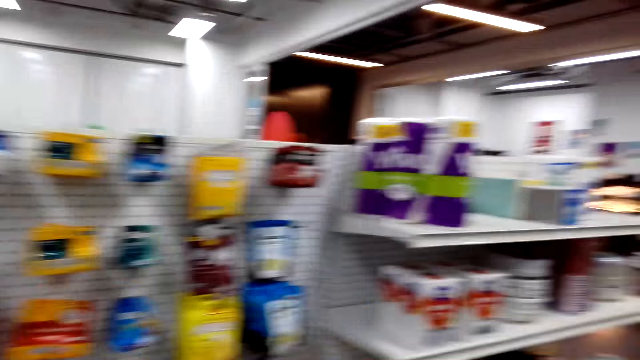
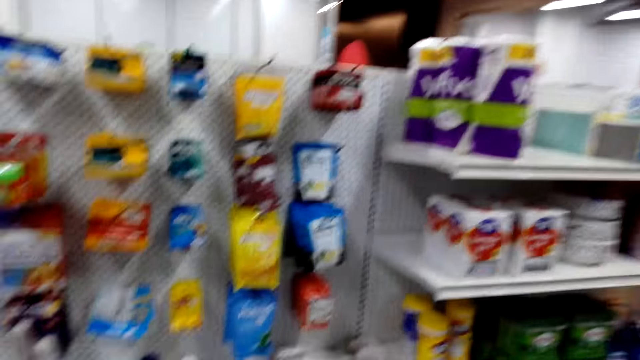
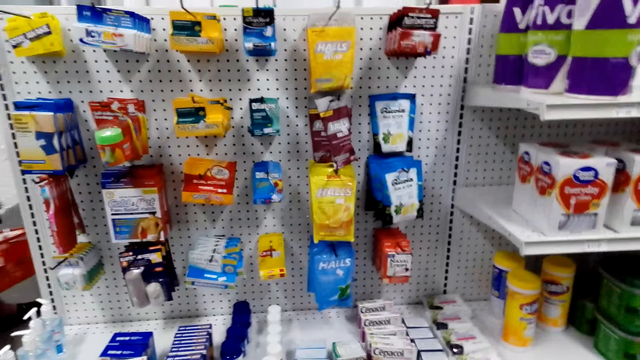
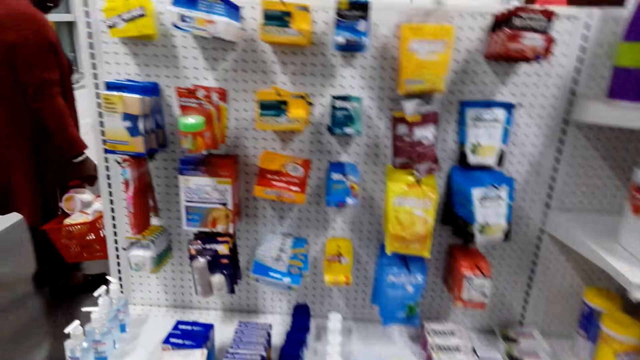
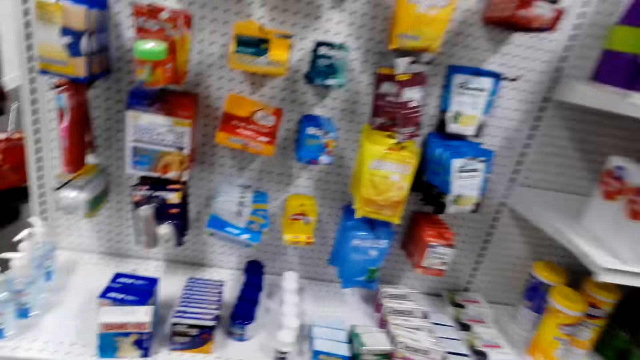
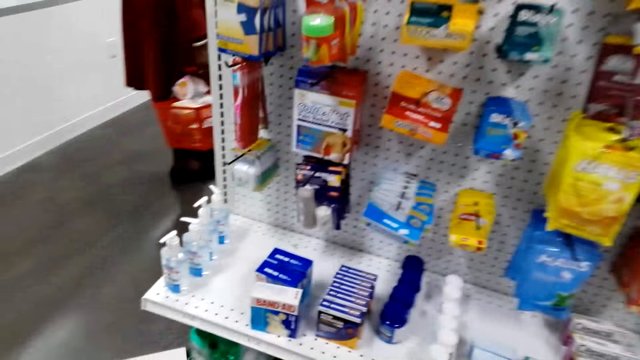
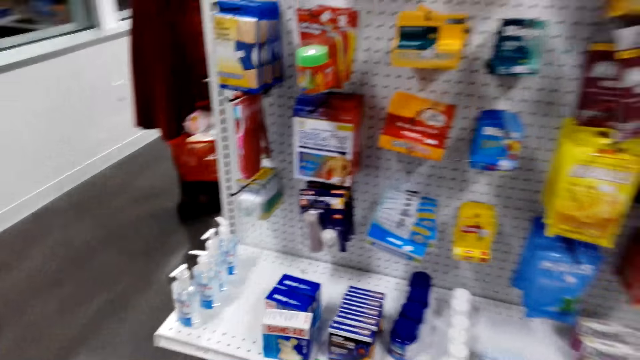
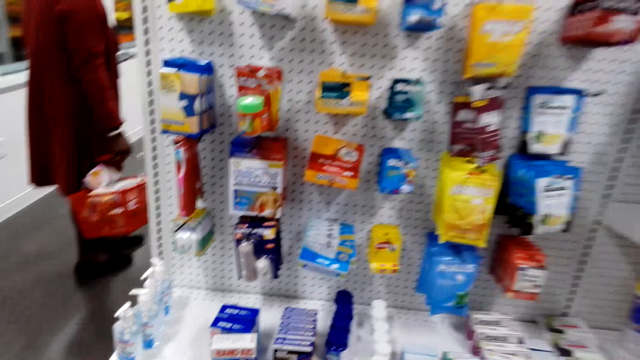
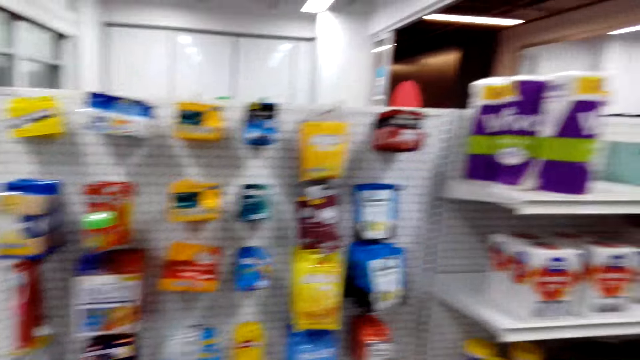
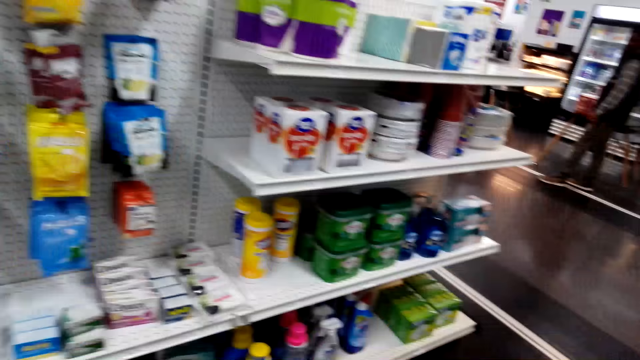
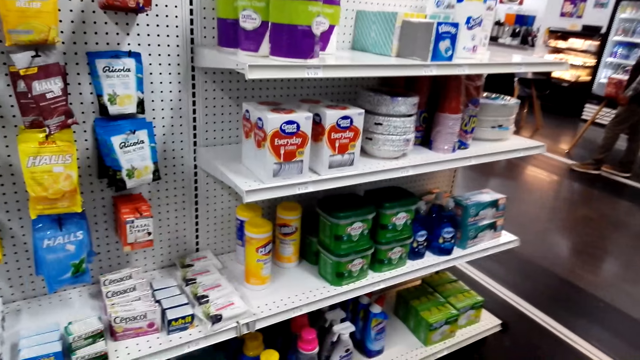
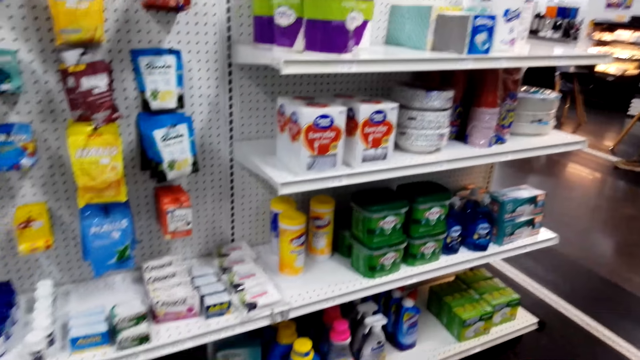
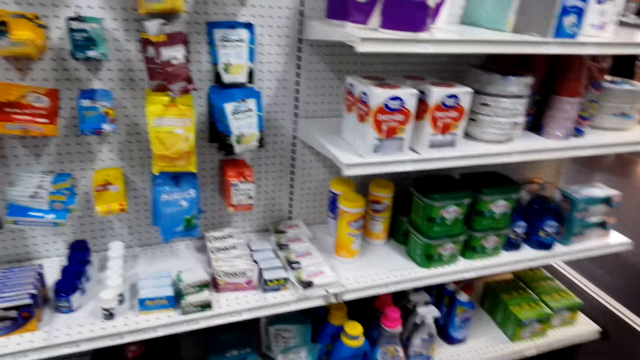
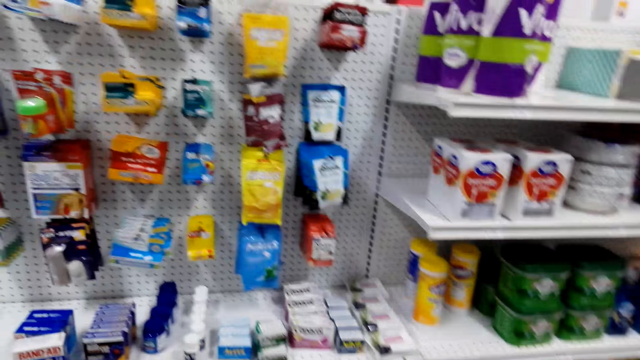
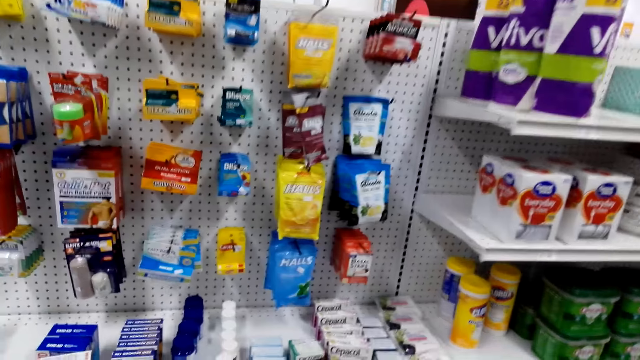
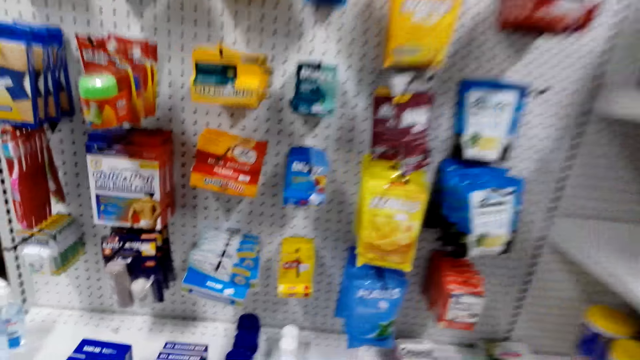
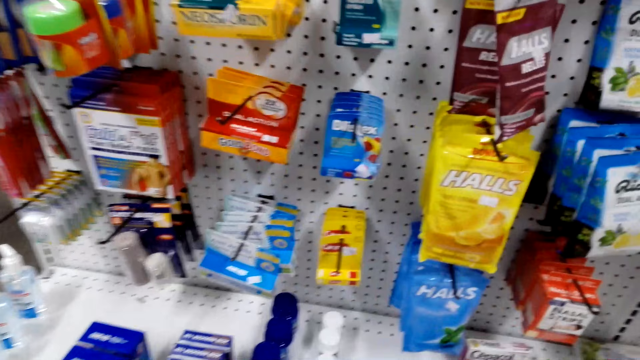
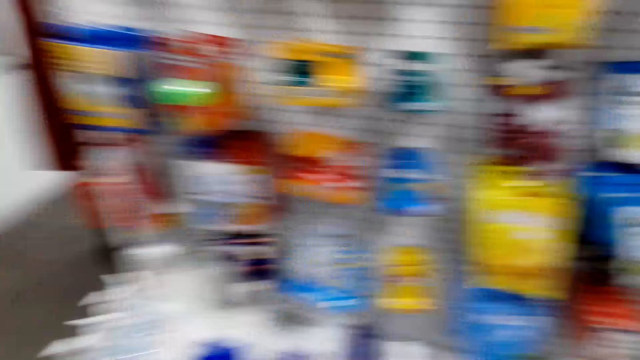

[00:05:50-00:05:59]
A man speaks to the camera wearer. The camera wearer checks the items. They converse with the man. They check the items. They look on the shelves.

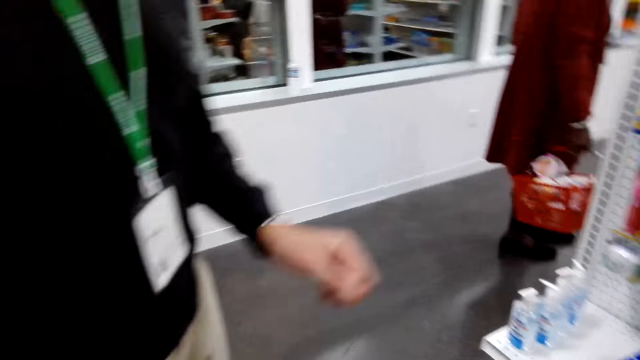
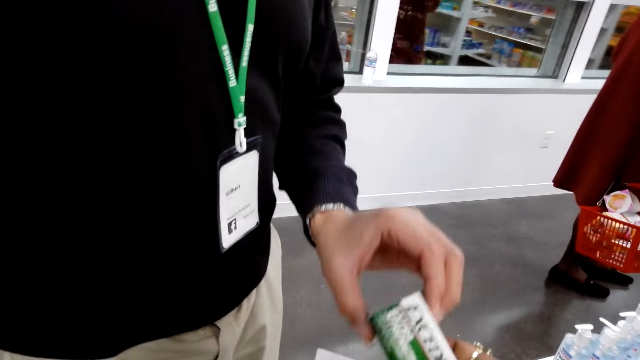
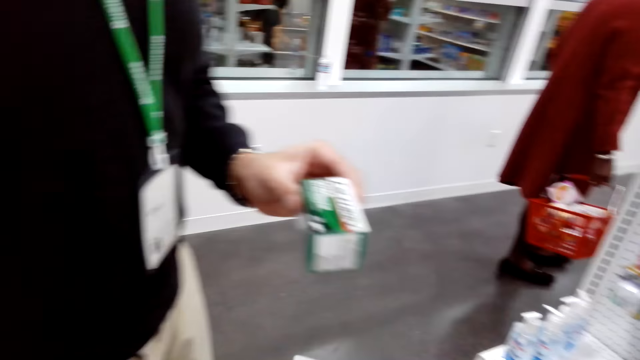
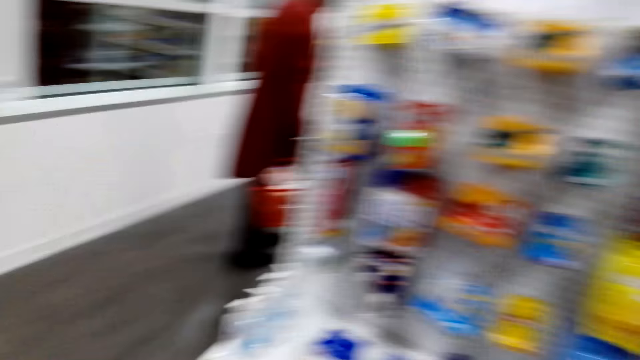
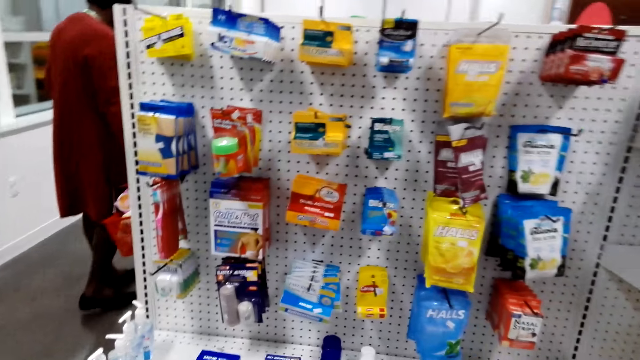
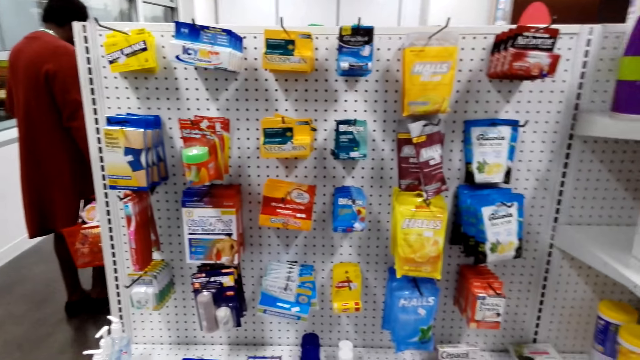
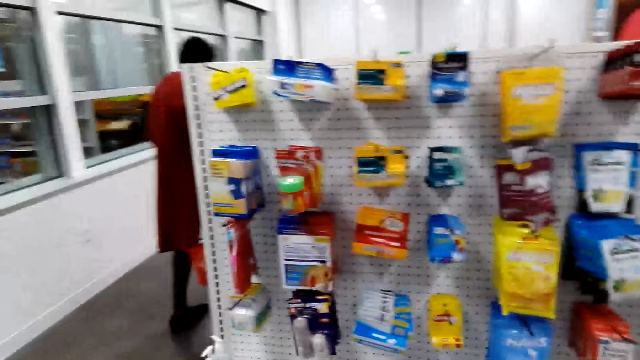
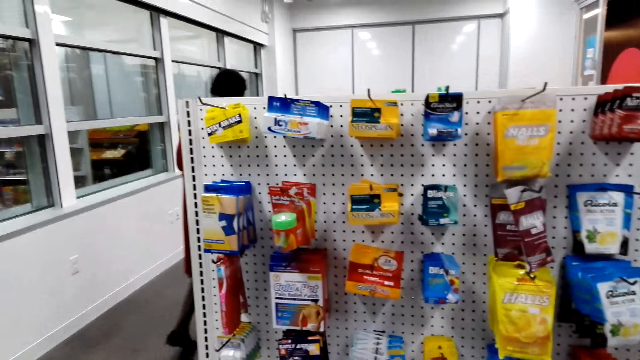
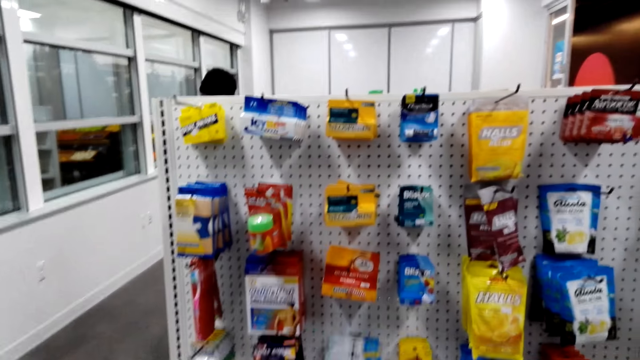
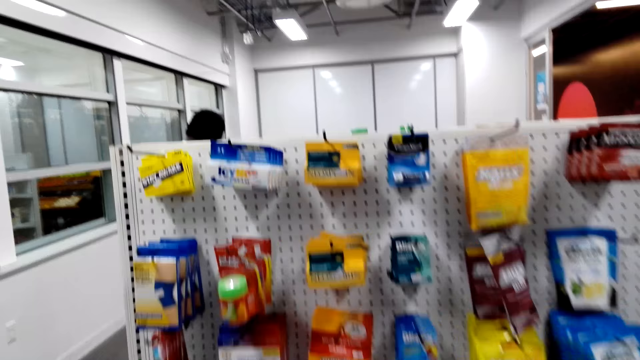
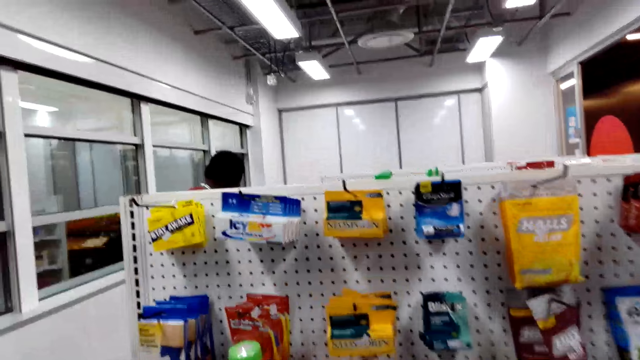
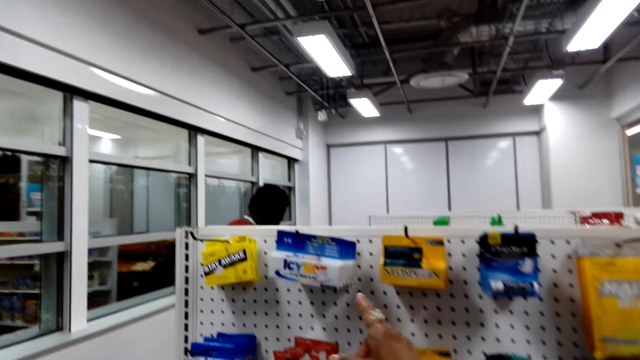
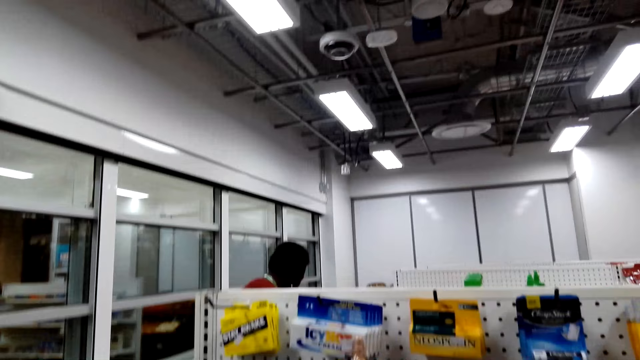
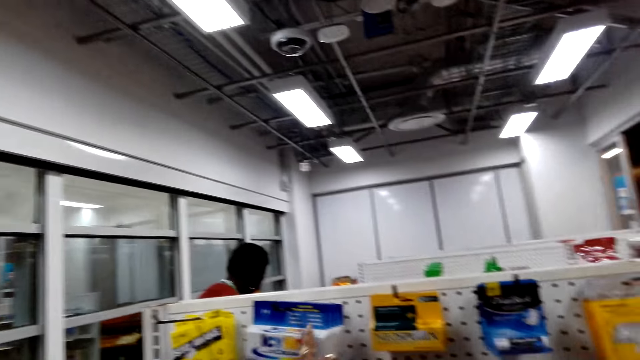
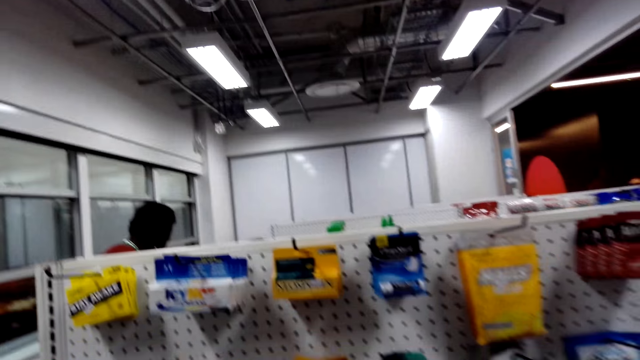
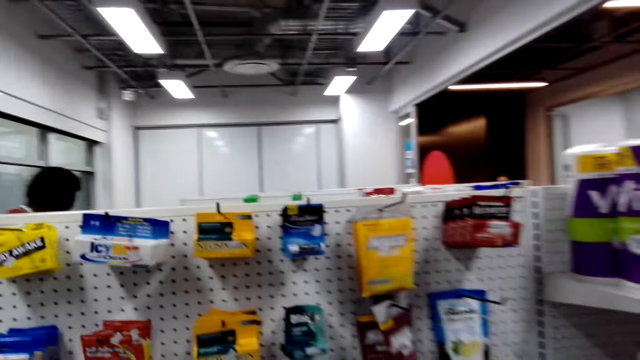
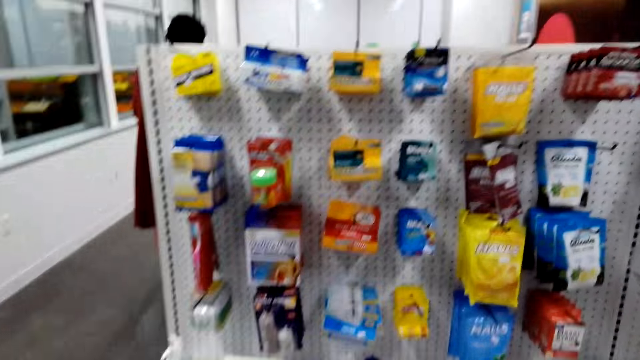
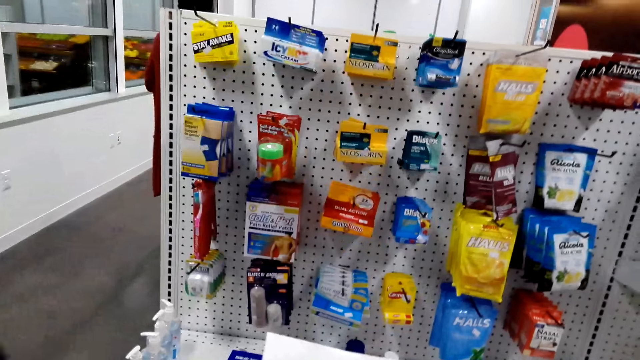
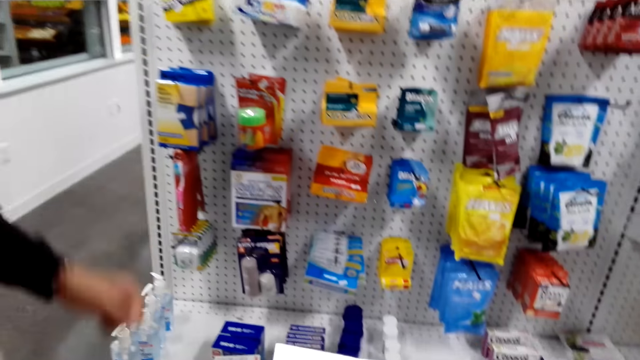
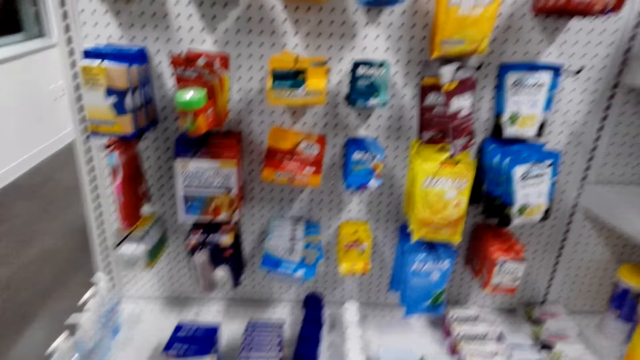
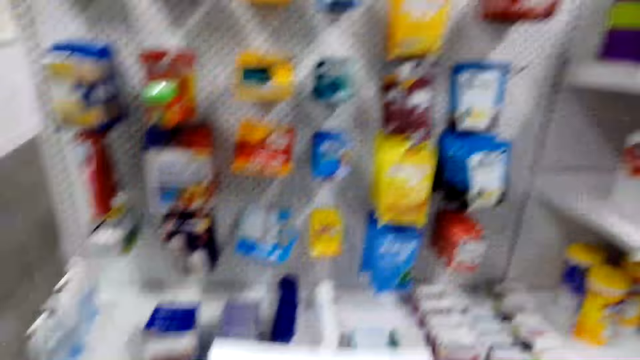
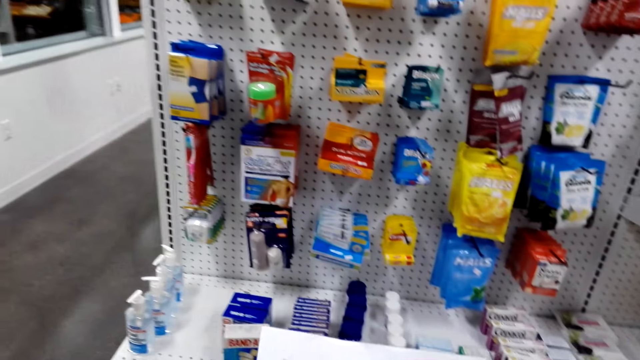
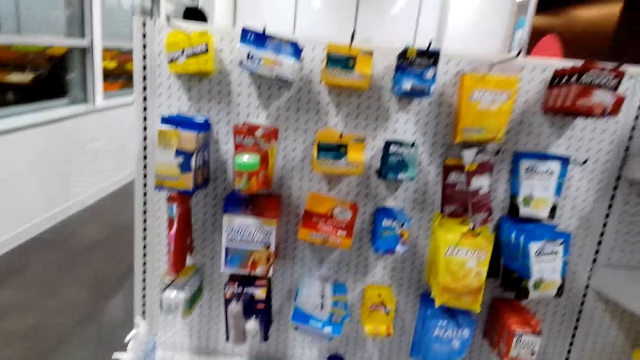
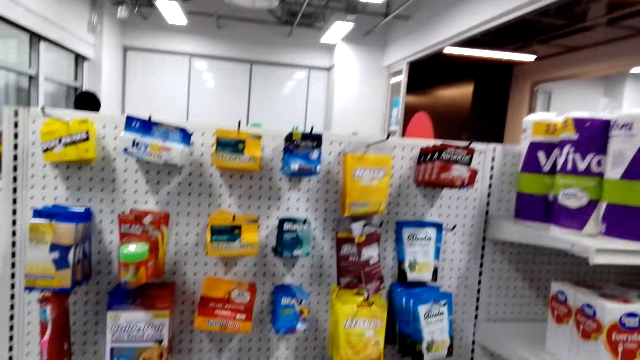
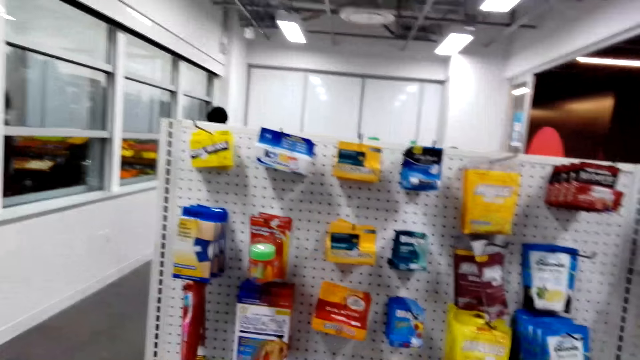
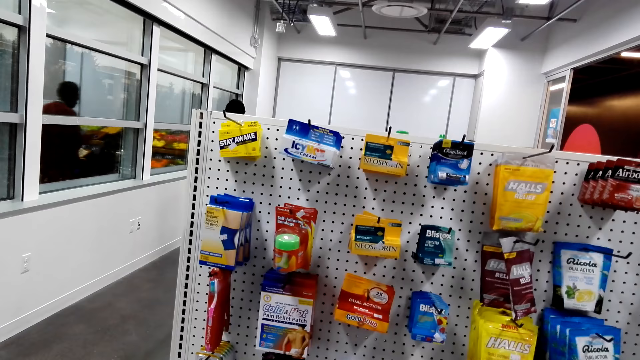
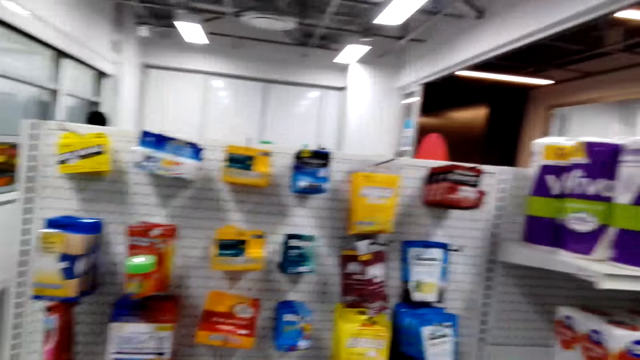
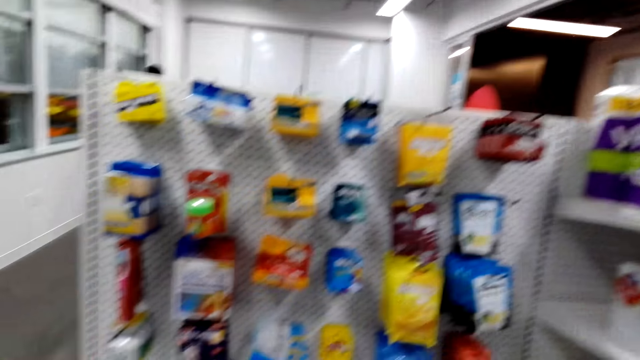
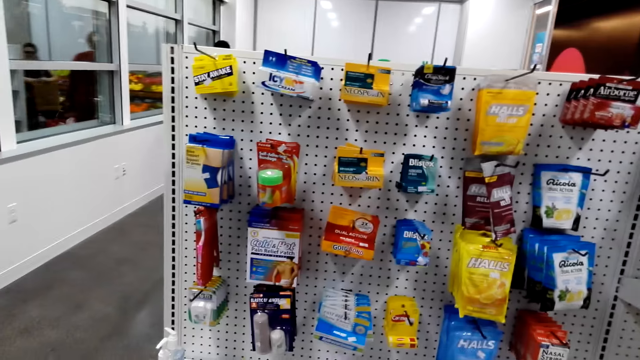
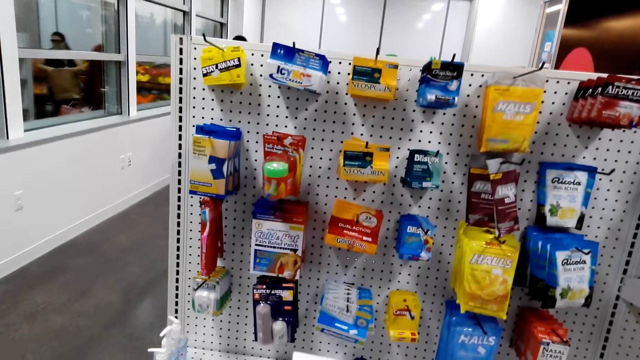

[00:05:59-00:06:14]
A man picks medicine and gives something to the camera wearer. The man checks the medicine. The camera wearer checks the items. The man speaks to the camera wearer. The camera wearer touches something. They check the items. They converse with the man. They check the shopping list.
